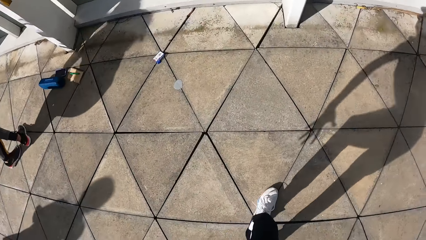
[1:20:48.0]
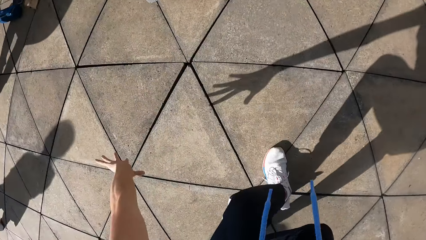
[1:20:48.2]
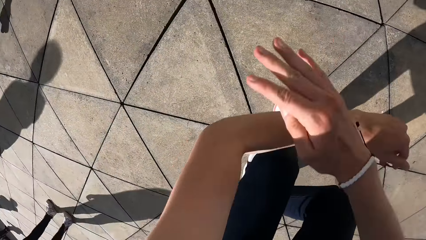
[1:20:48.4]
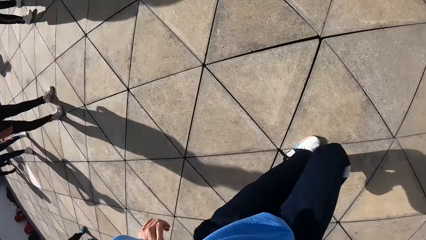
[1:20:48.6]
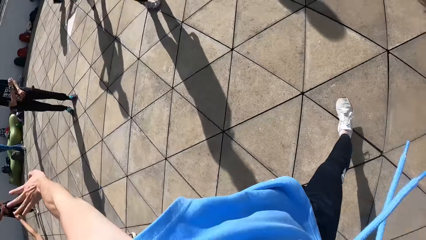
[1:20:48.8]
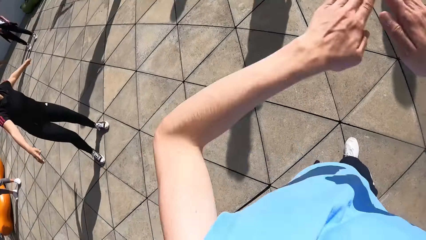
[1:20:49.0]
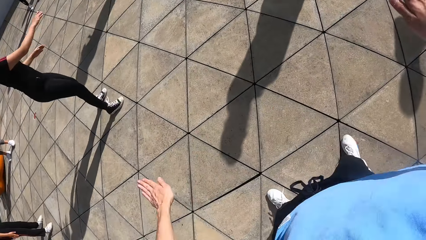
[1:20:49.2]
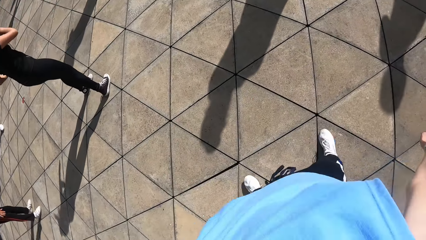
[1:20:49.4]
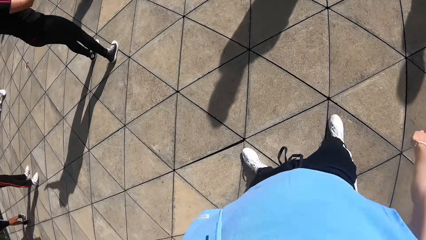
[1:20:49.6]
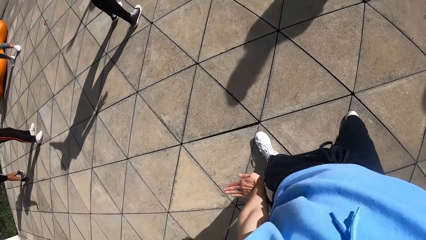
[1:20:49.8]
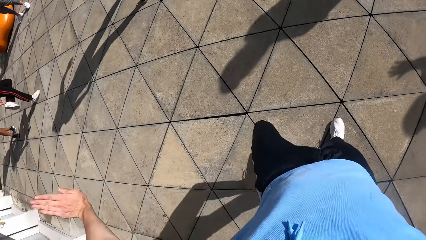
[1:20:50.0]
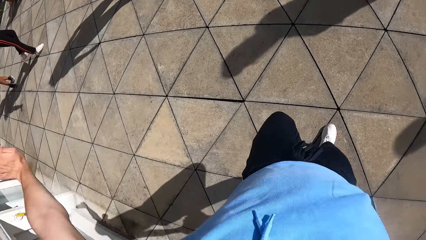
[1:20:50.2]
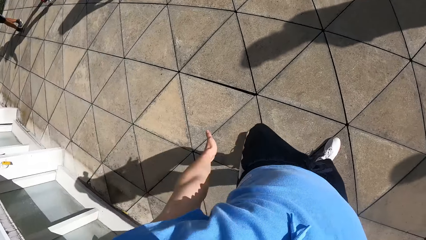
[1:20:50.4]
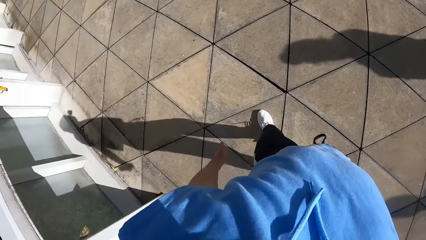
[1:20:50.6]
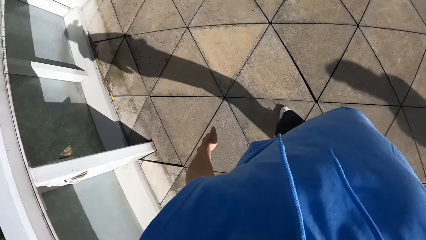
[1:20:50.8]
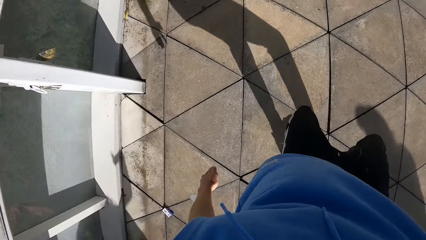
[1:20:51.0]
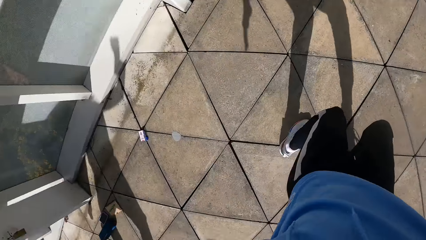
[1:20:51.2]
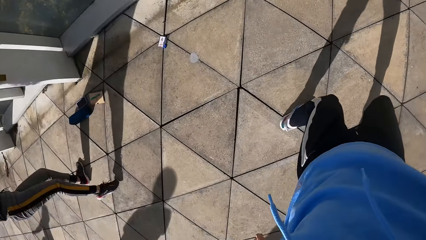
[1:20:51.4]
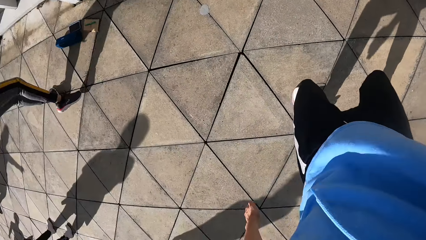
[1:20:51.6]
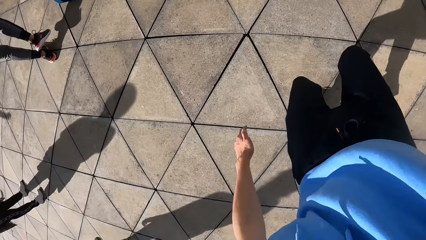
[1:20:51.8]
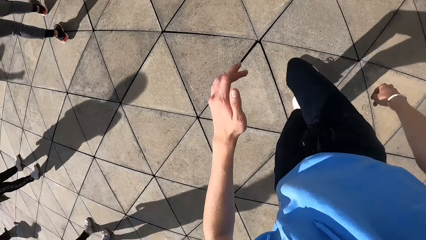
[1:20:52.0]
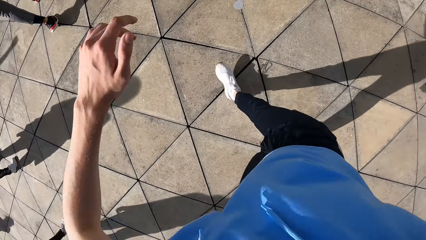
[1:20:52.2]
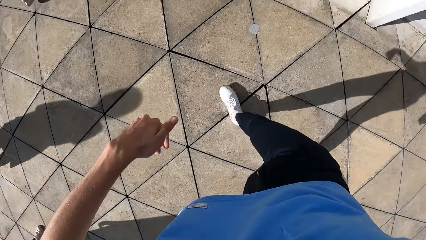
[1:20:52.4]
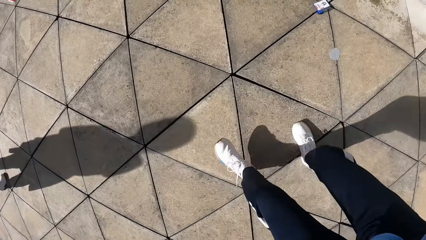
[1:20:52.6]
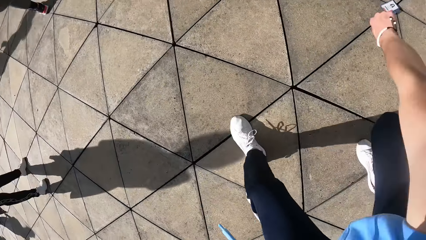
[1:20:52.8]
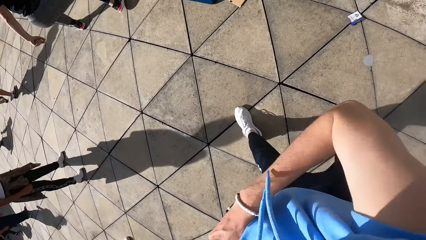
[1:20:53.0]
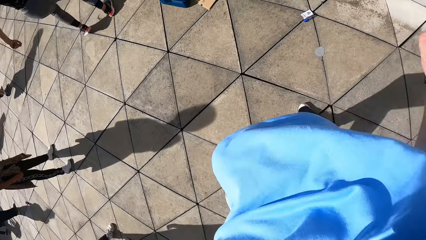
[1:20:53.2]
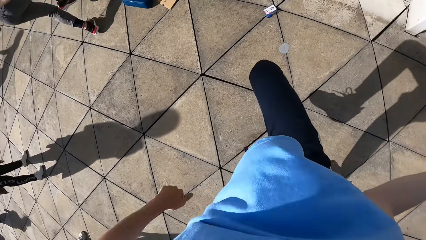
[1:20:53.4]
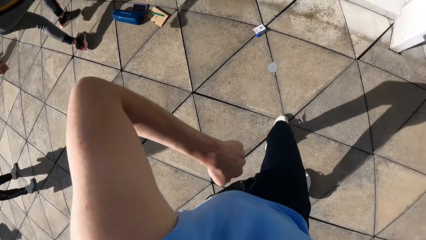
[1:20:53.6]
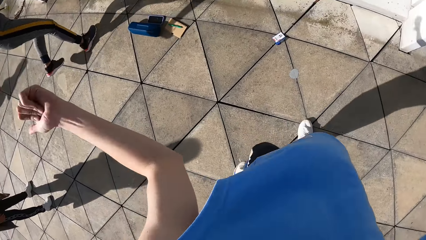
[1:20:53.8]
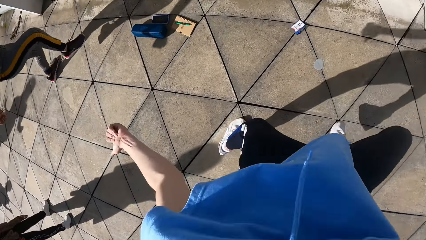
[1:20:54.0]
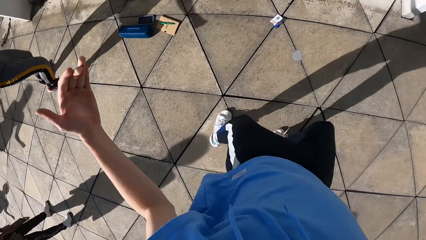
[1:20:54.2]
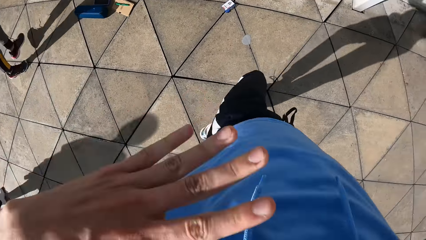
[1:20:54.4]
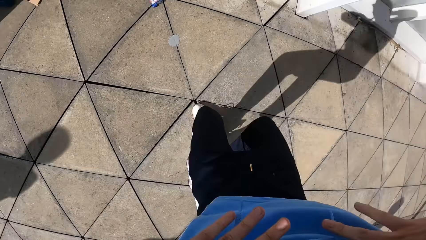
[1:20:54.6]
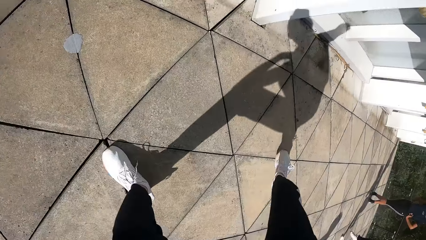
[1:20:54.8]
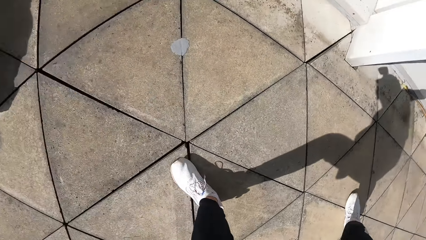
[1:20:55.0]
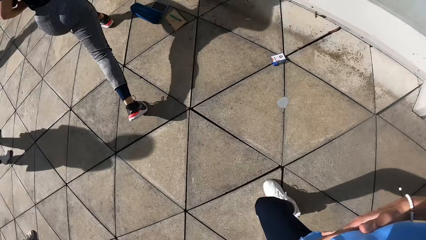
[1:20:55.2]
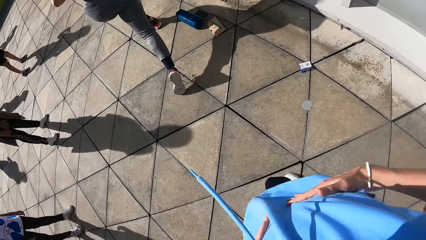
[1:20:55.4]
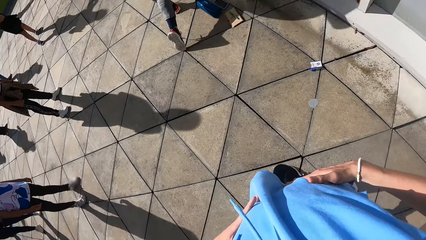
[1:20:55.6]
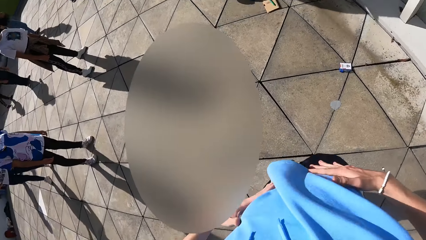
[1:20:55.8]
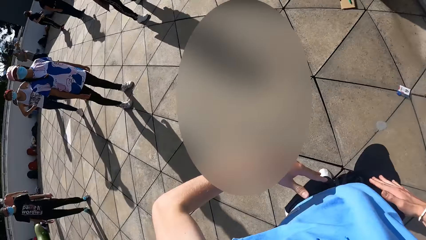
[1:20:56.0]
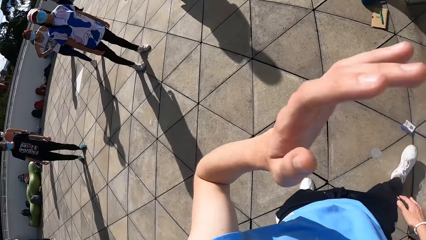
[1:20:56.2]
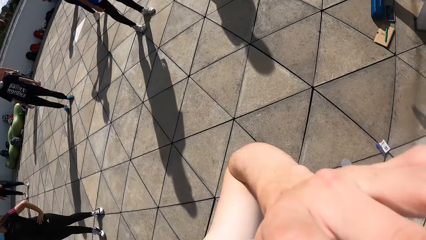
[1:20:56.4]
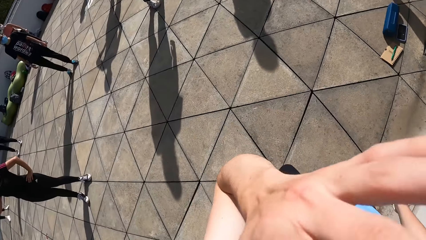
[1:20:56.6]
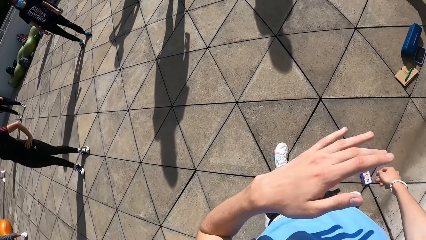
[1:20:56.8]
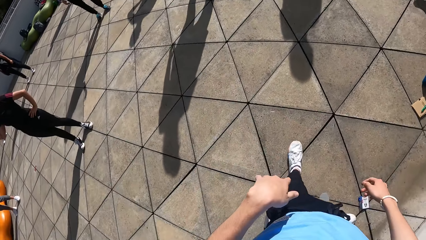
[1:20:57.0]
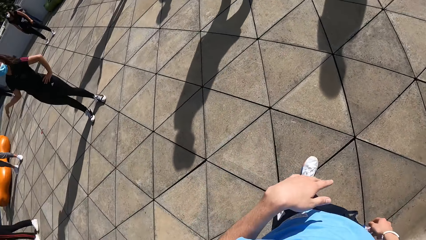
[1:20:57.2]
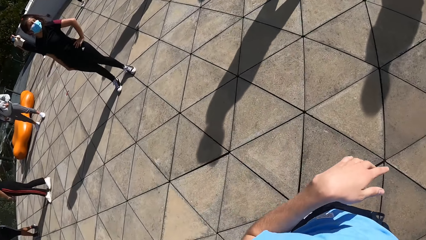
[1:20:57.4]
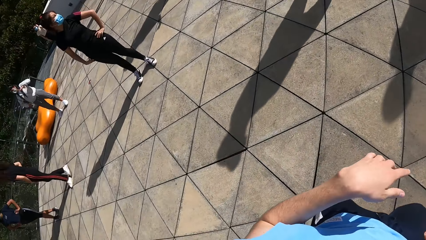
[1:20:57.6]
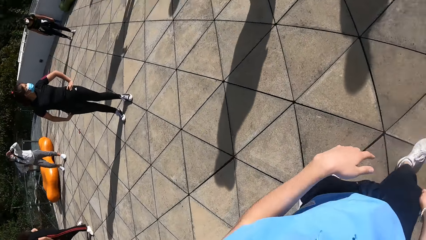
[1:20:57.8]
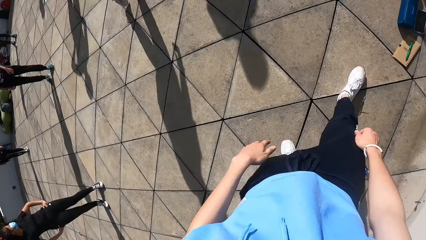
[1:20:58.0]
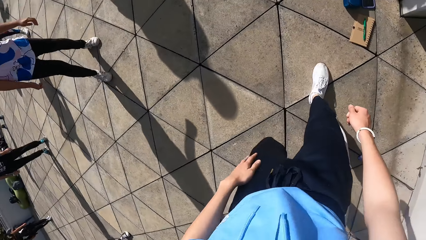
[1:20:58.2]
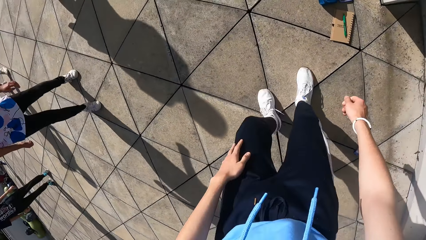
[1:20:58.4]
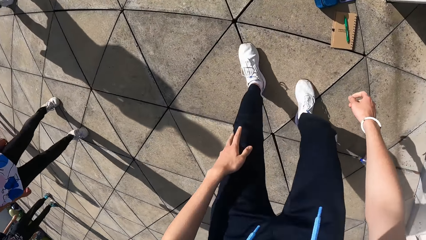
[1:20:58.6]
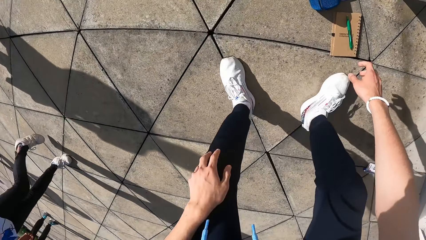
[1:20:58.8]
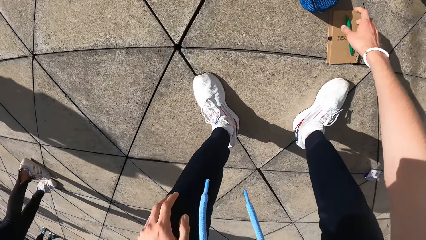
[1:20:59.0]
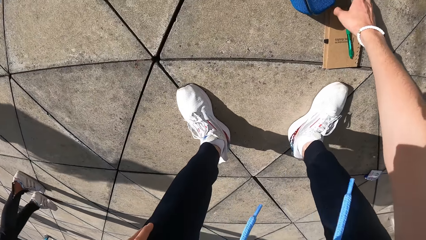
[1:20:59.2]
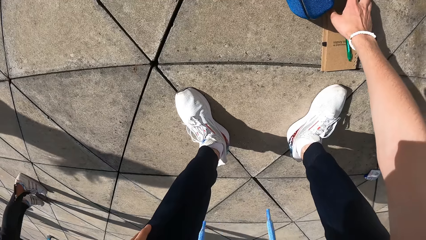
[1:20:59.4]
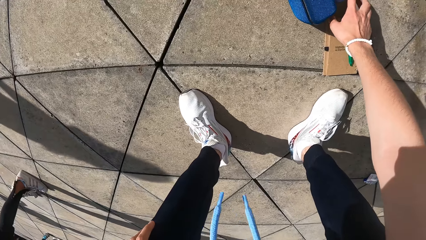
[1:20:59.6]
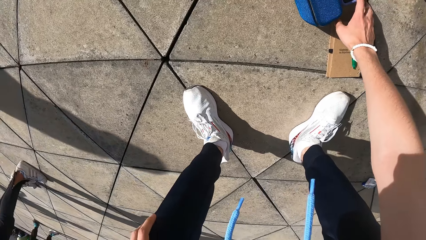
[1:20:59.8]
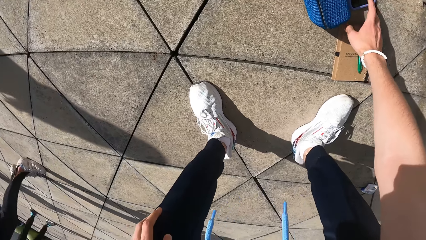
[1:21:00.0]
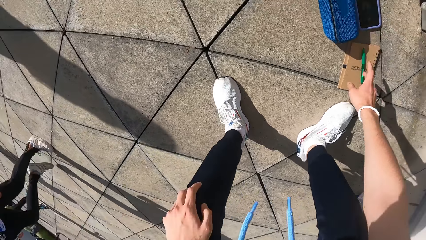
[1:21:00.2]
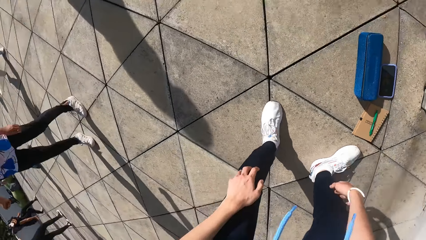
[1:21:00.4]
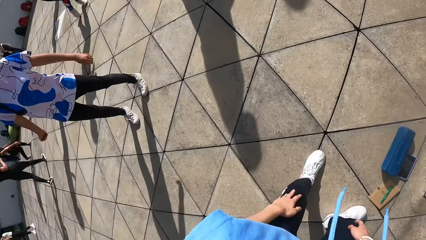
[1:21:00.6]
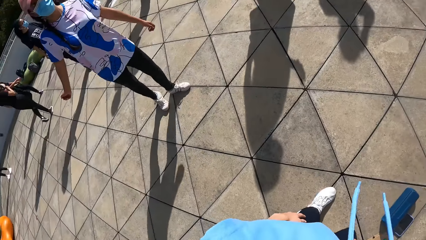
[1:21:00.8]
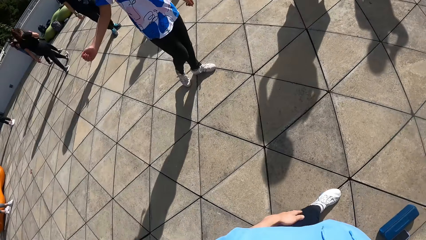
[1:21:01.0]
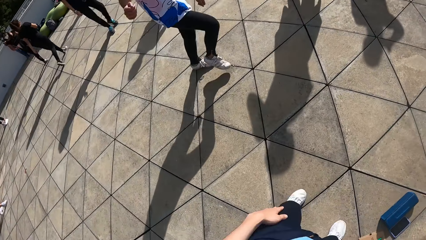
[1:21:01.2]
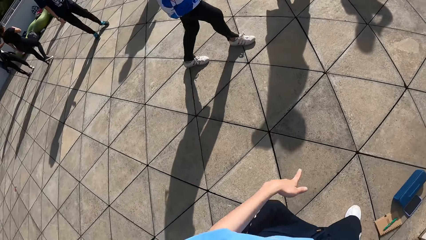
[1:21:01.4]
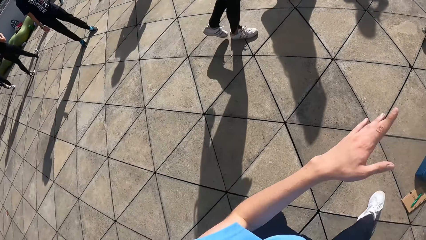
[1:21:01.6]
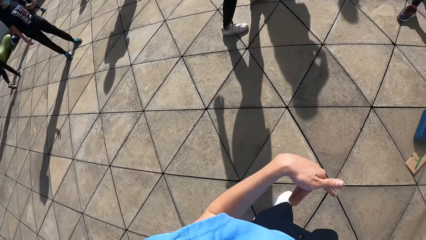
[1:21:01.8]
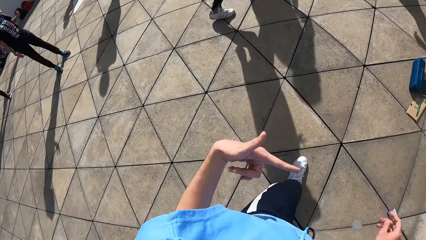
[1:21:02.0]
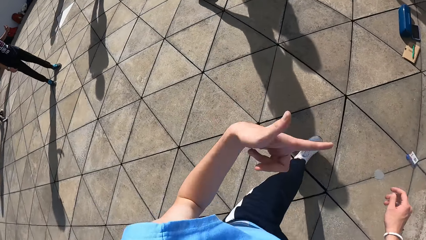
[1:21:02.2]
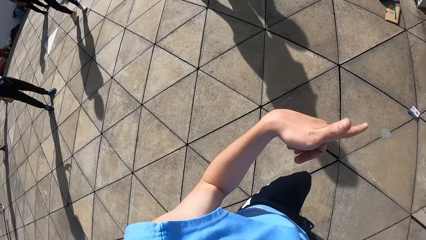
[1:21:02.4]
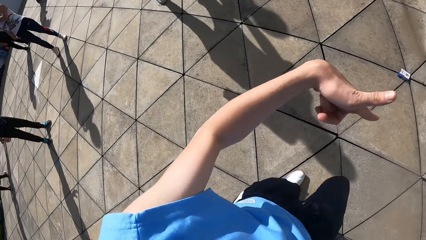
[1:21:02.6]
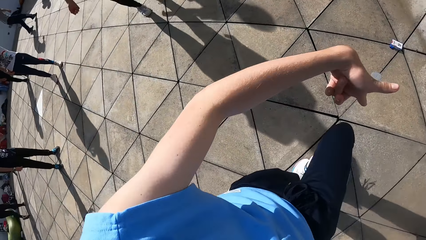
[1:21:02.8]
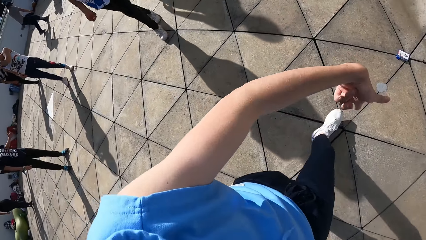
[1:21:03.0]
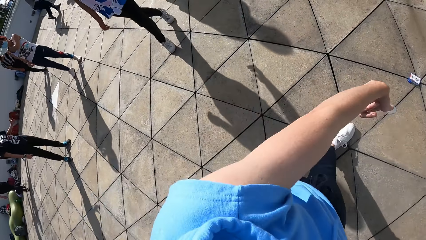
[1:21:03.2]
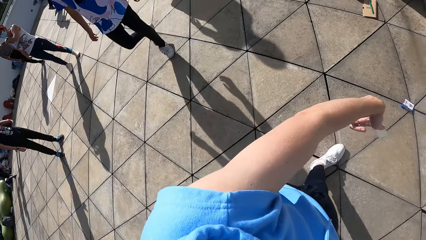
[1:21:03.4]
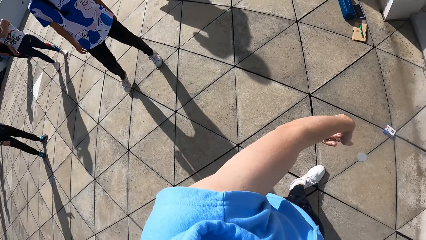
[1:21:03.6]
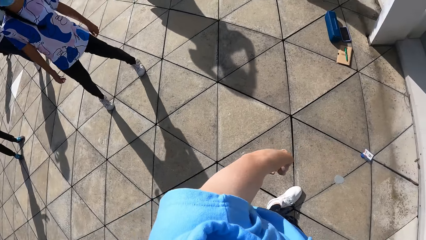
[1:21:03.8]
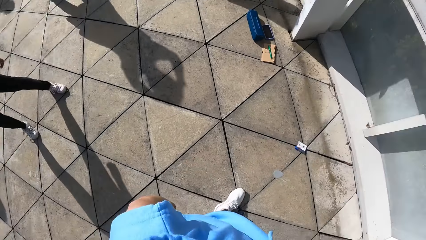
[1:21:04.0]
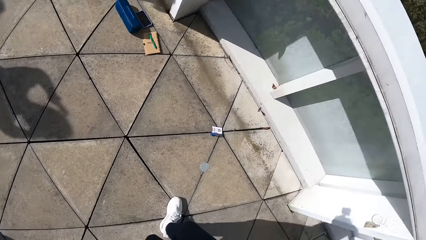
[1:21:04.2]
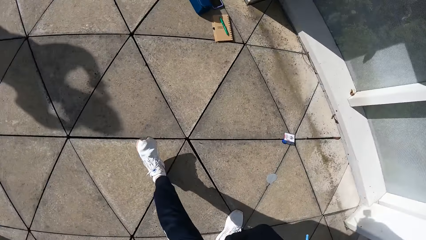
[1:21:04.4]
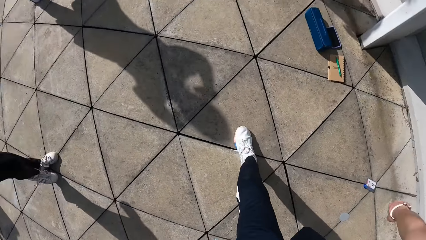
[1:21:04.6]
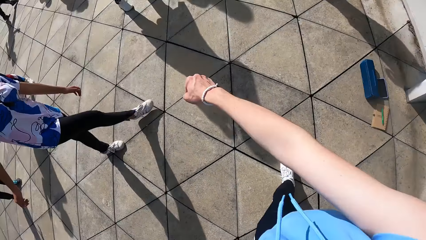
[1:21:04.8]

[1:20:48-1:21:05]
The camera wearer touches his face with his left hand. He looks around. He operates the phone on the floor with his right hand. He dances on the ground with the group of people at a park.
